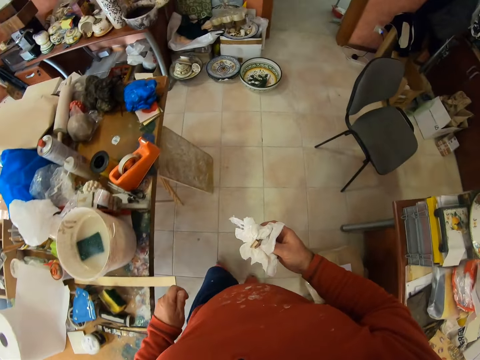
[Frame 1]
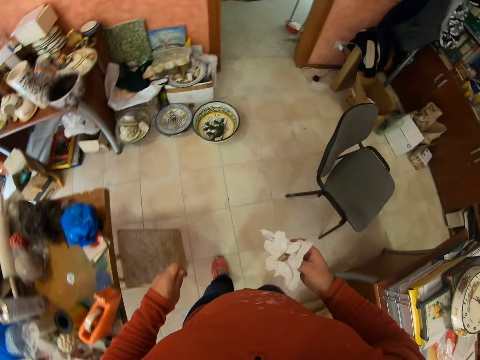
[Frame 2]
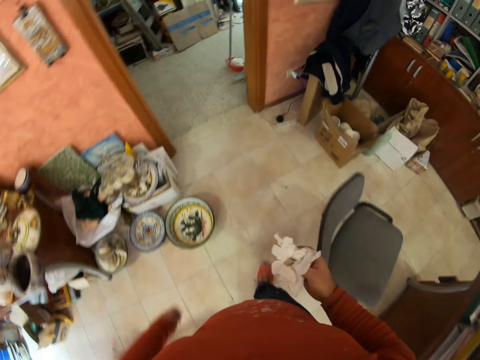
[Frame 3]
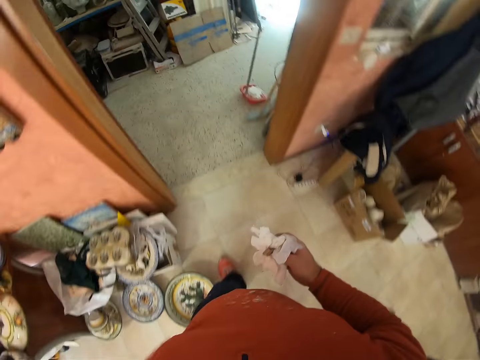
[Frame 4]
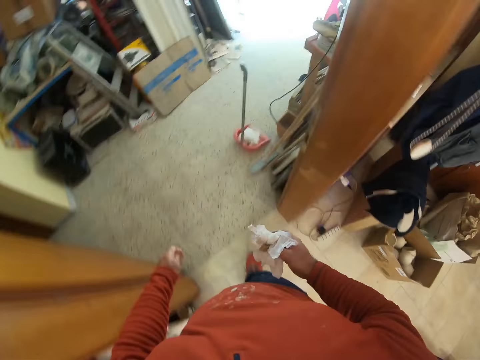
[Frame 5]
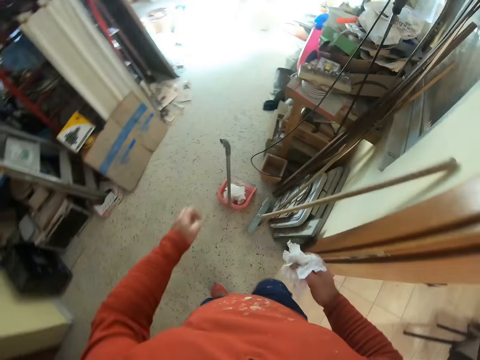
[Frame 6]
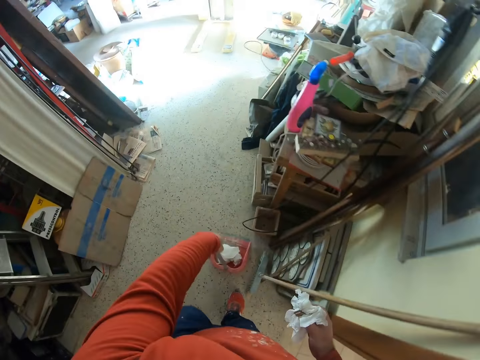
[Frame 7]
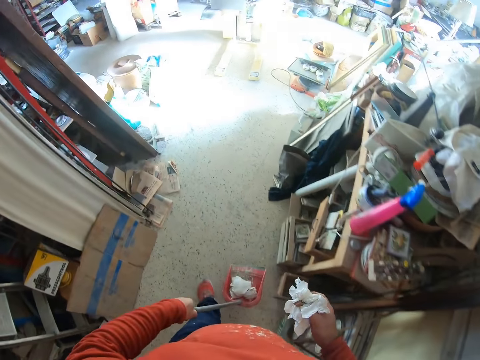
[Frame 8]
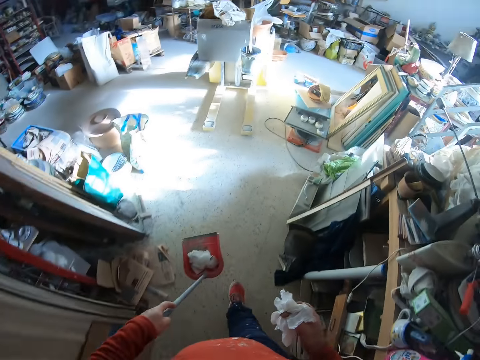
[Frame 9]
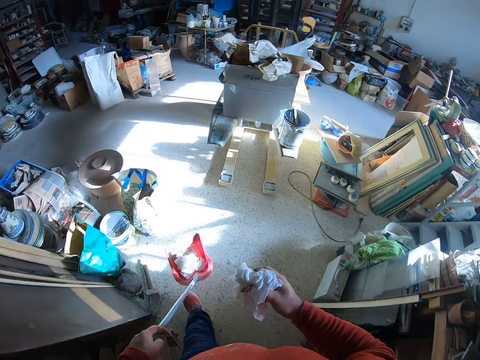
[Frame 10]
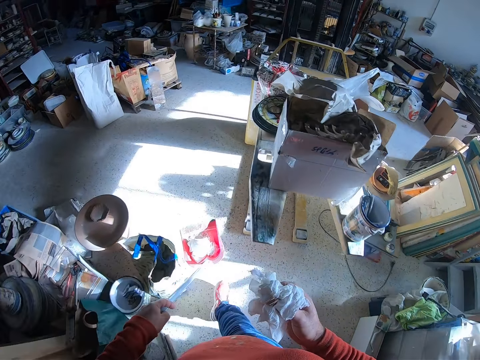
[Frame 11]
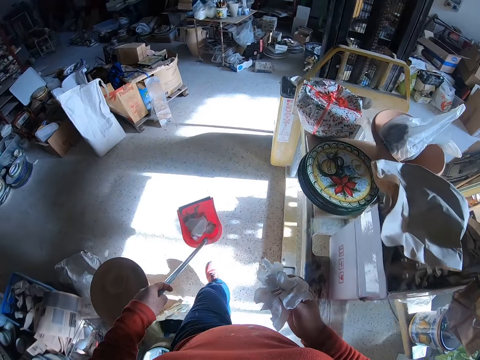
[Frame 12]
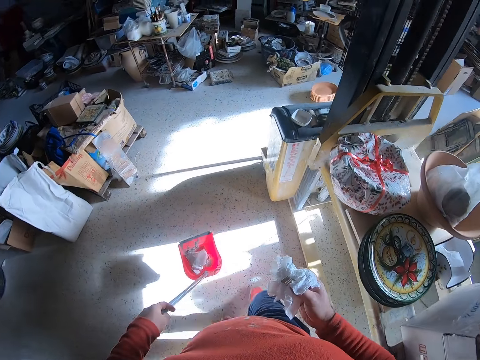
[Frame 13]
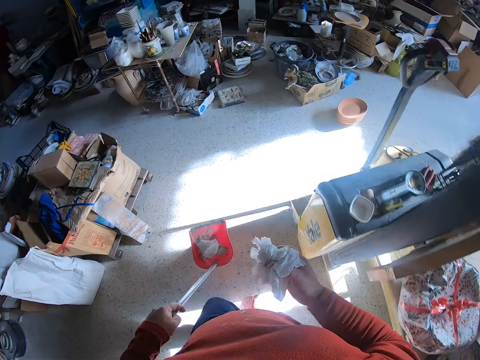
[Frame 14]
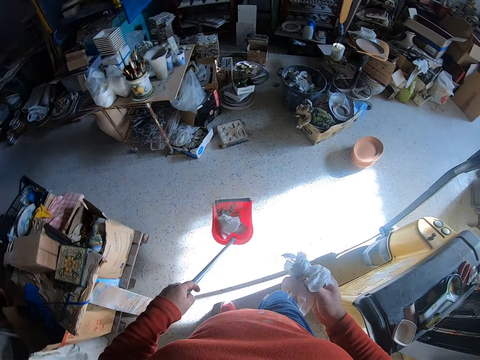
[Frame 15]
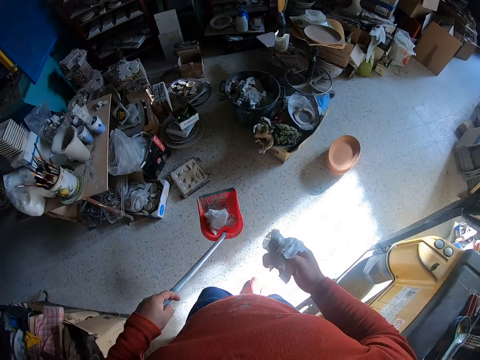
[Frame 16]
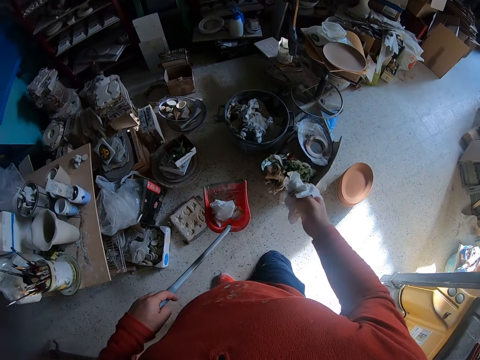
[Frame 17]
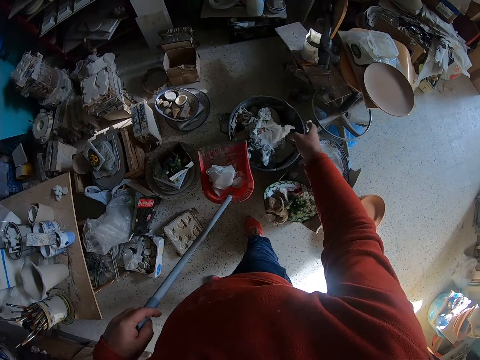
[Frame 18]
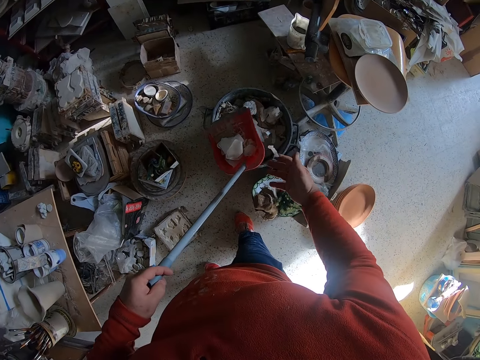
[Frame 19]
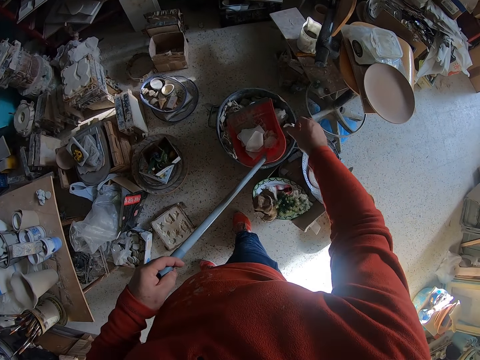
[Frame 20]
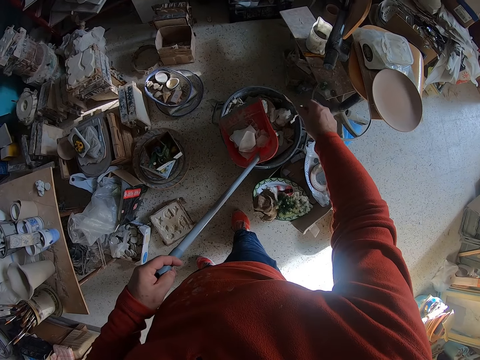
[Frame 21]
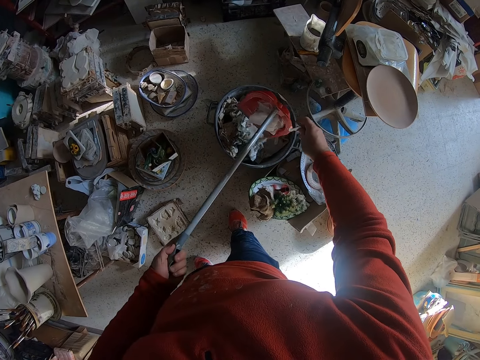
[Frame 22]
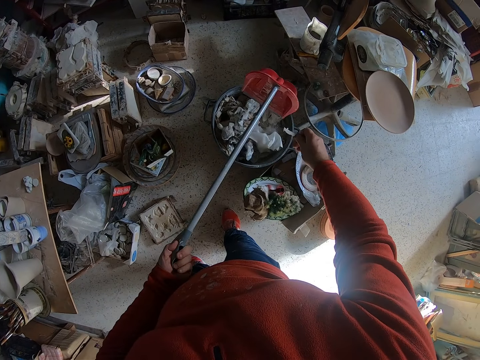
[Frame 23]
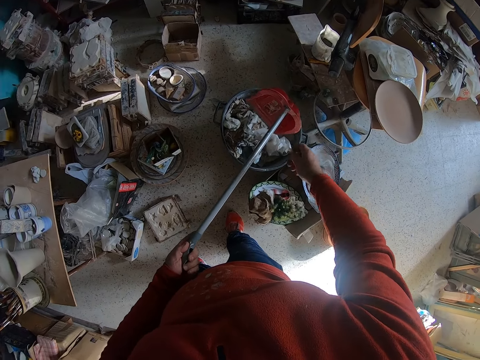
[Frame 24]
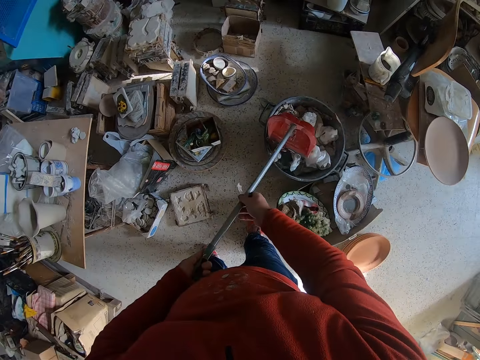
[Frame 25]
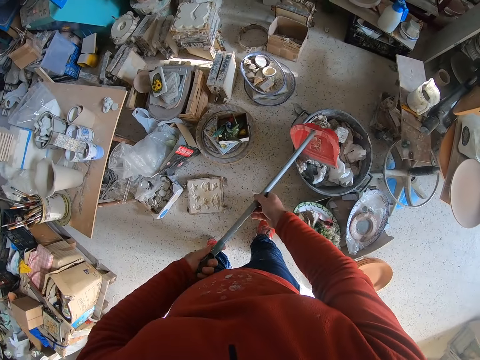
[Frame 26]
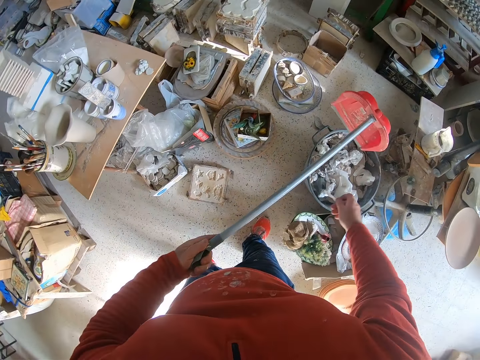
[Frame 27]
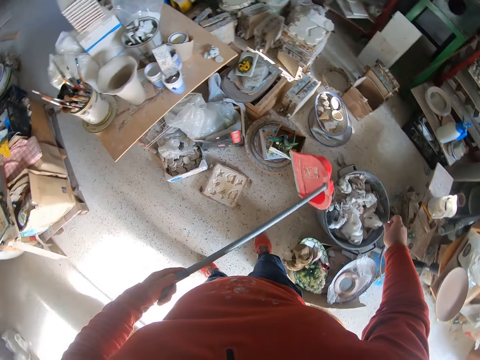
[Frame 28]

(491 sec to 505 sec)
The camera wearer walks around the workshop. They take a broom. They collect a dustpan from the floor. They walk around the workshop. They place the dirt in the dustbin.

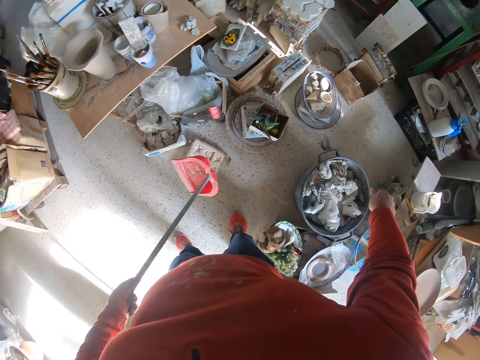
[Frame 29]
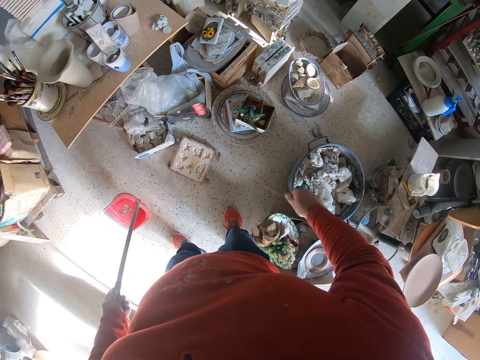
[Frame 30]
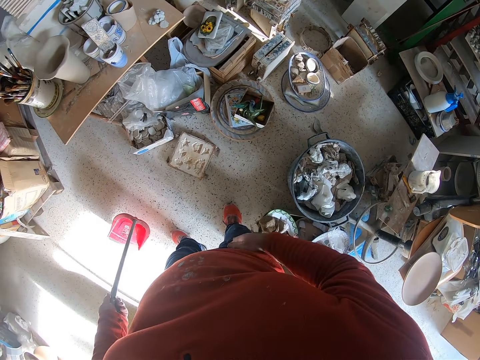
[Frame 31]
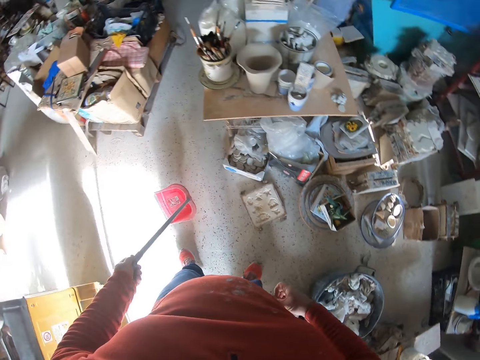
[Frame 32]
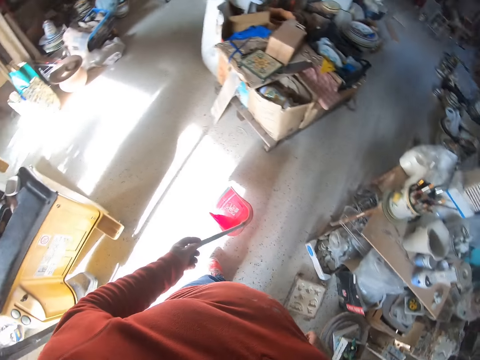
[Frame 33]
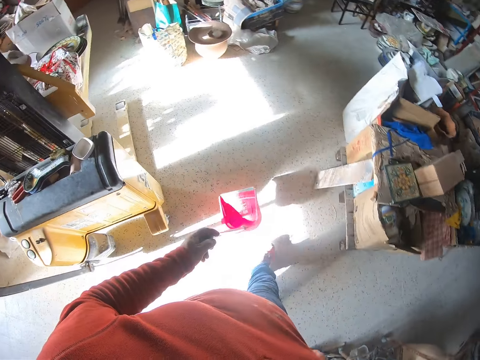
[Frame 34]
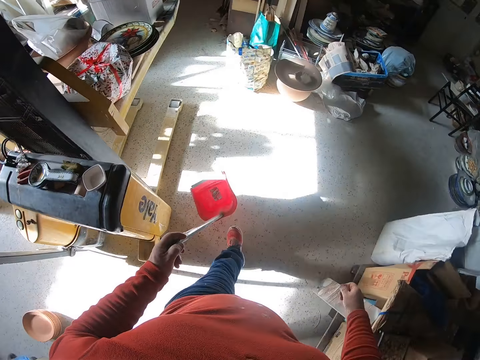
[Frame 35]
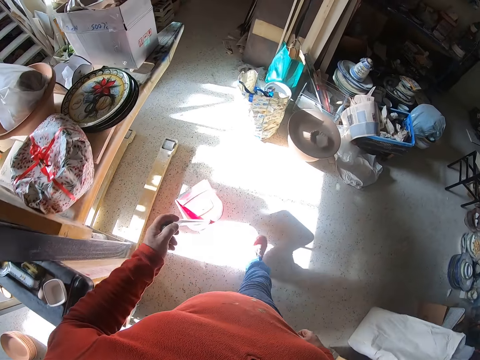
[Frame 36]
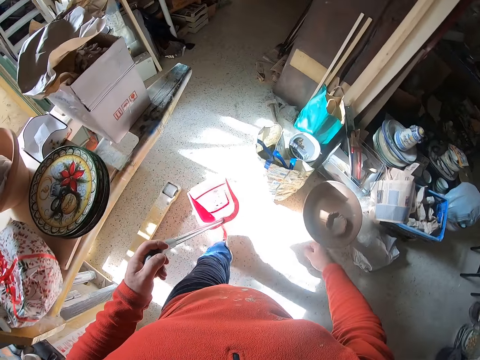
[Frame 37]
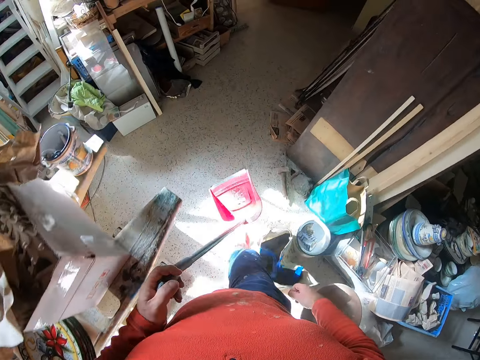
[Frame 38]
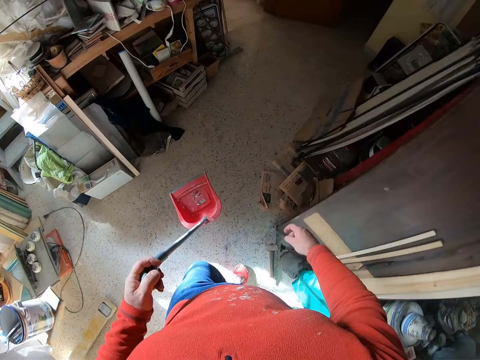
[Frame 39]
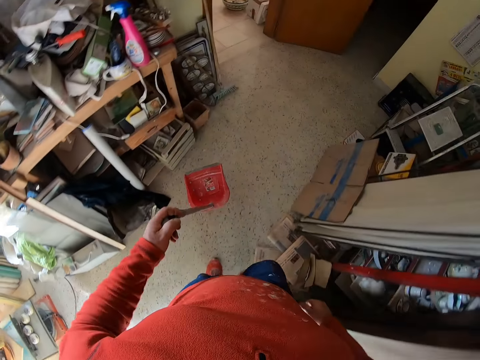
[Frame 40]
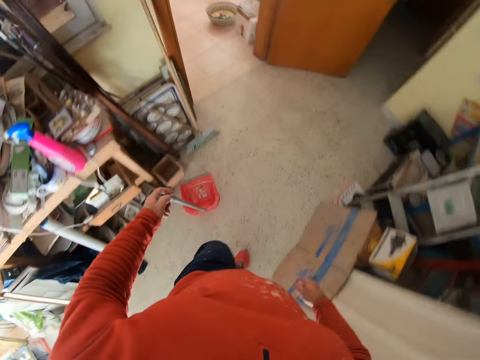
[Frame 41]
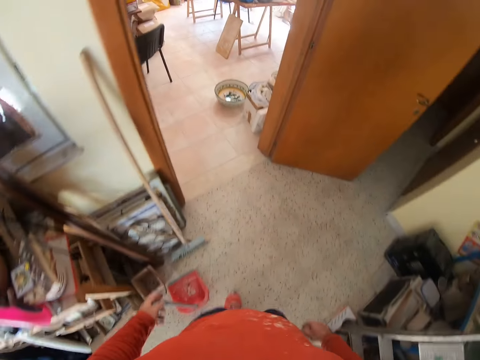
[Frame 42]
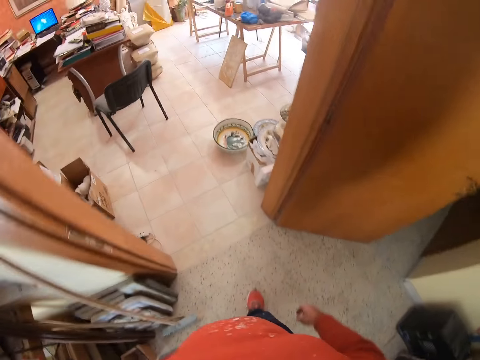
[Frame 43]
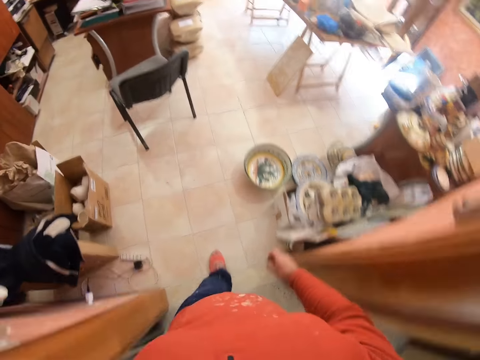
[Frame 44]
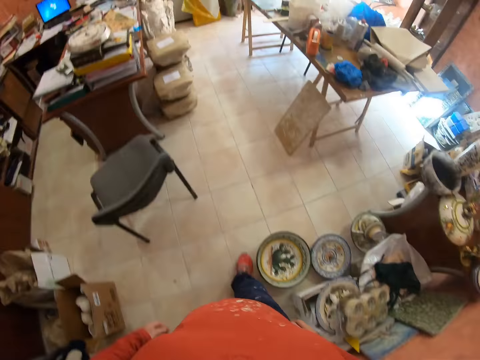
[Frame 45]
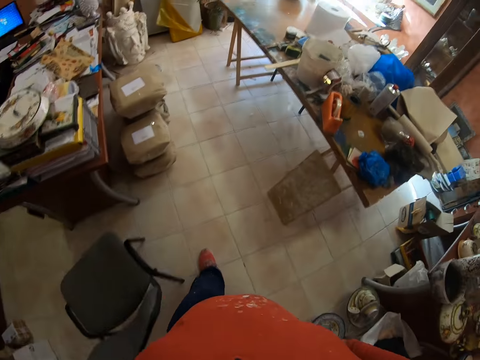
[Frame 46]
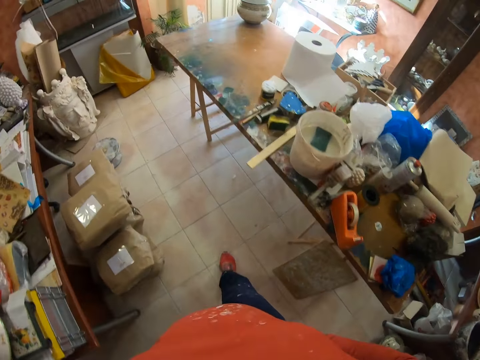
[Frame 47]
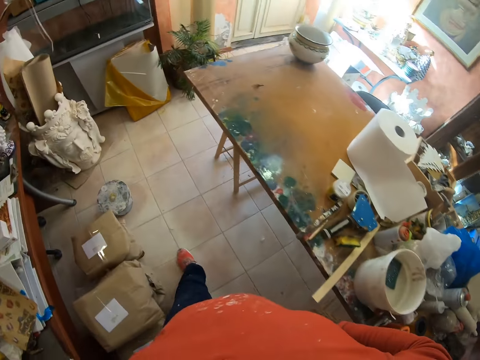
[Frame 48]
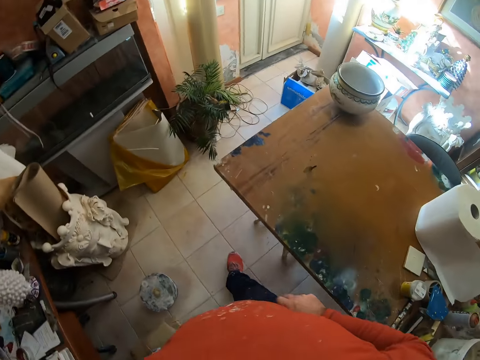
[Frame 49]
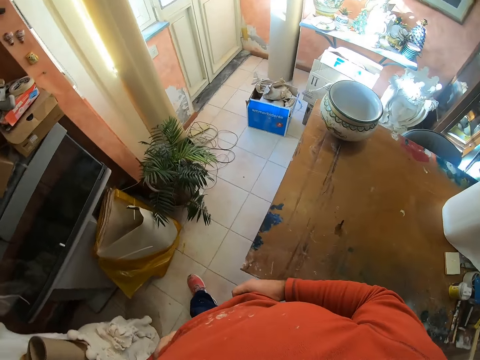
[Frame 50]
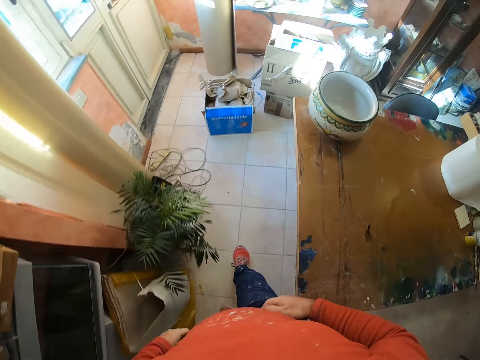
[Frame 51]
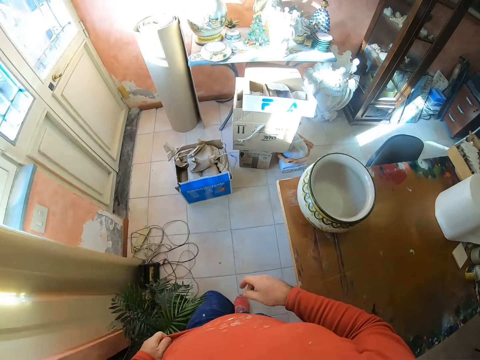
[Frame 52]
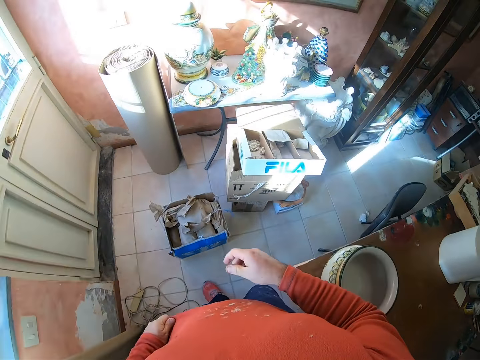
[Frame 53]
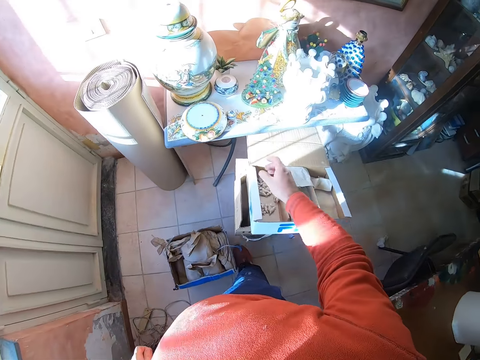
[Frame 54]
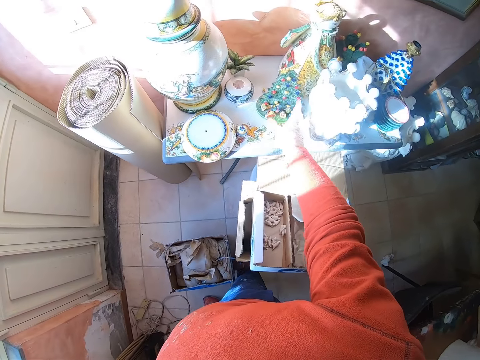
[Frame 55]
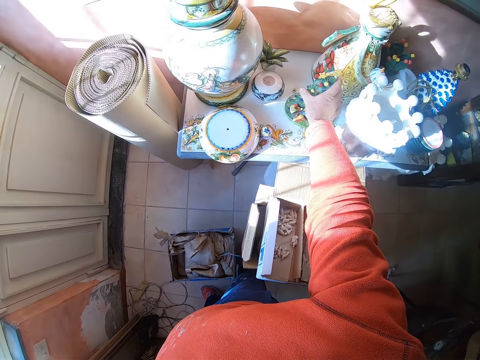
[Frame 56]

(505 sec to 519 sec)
The camera wearer walks around the workshop. They place the dustpan on the floor. They walk towards the table.
